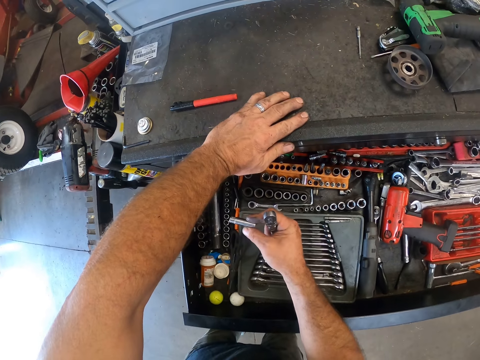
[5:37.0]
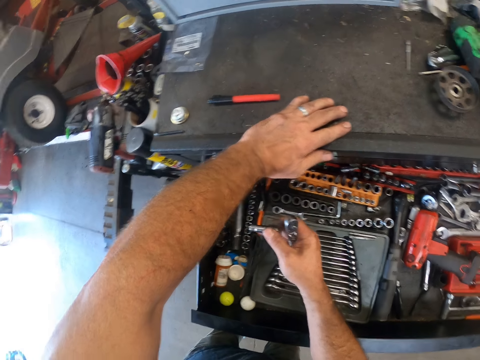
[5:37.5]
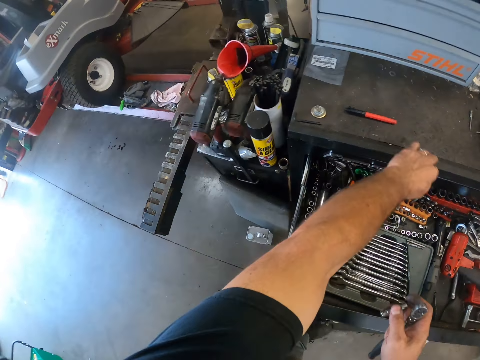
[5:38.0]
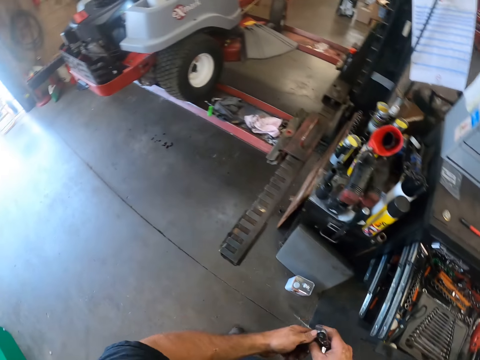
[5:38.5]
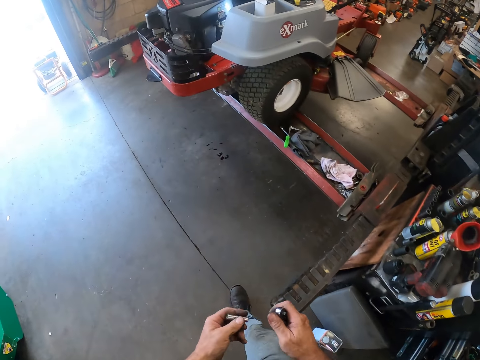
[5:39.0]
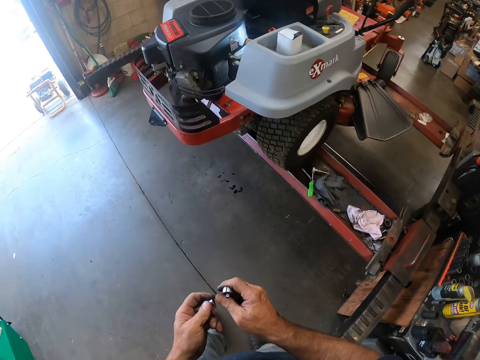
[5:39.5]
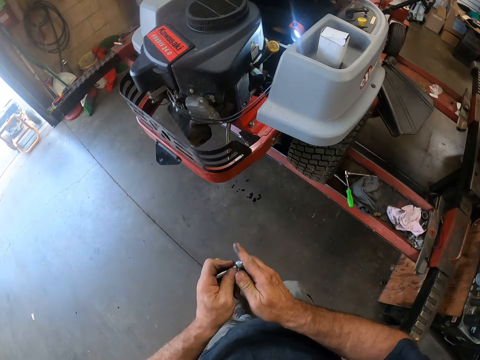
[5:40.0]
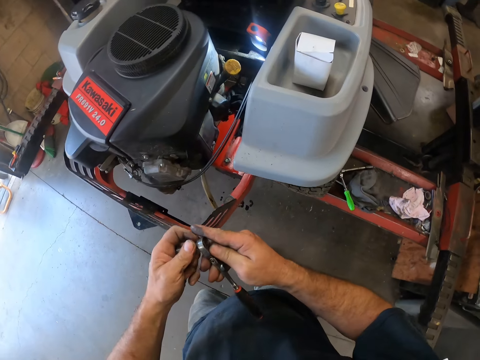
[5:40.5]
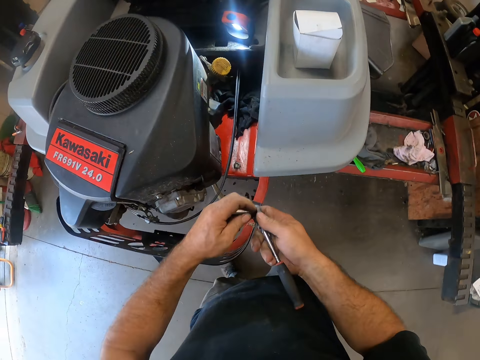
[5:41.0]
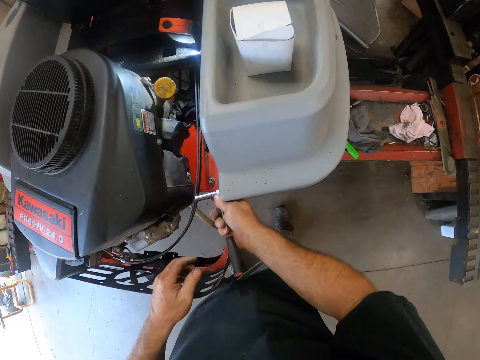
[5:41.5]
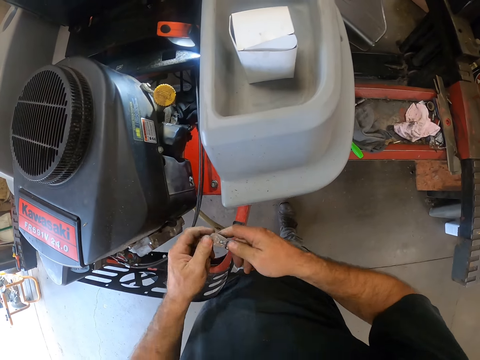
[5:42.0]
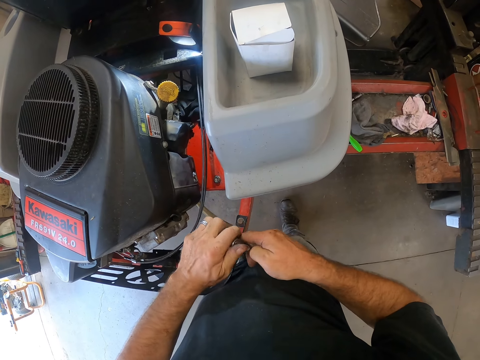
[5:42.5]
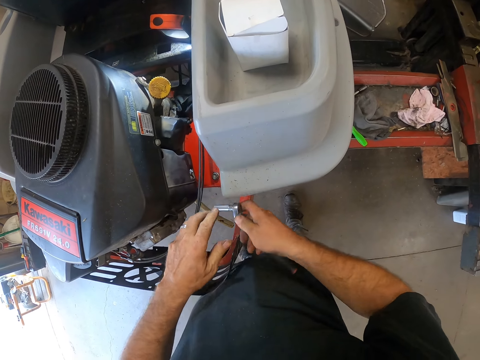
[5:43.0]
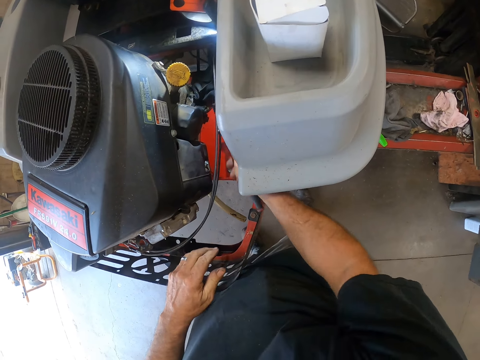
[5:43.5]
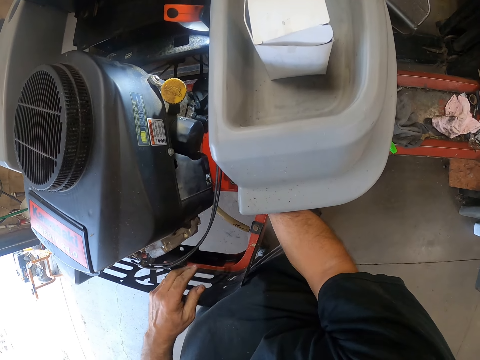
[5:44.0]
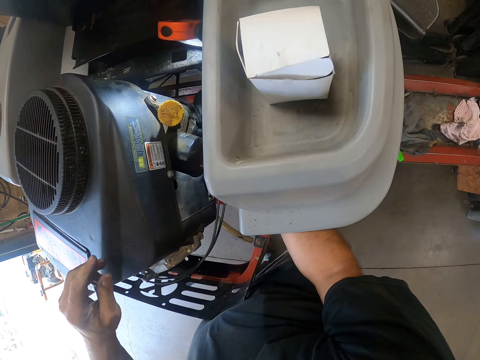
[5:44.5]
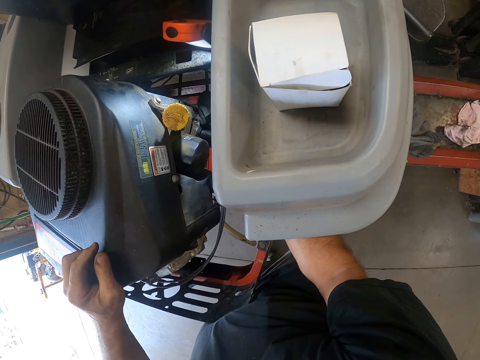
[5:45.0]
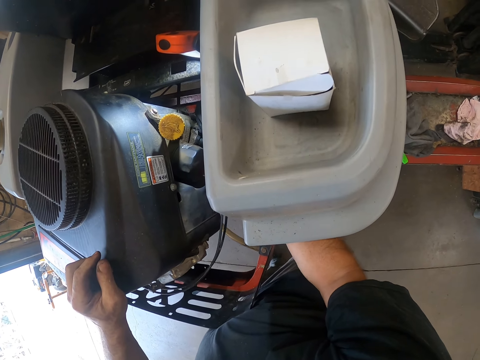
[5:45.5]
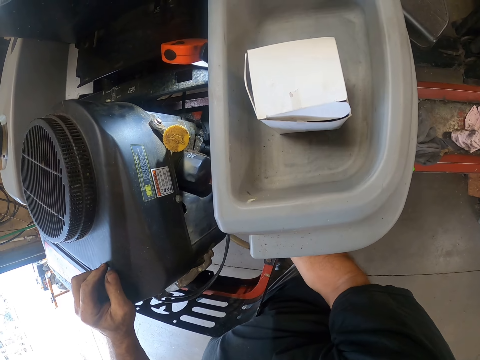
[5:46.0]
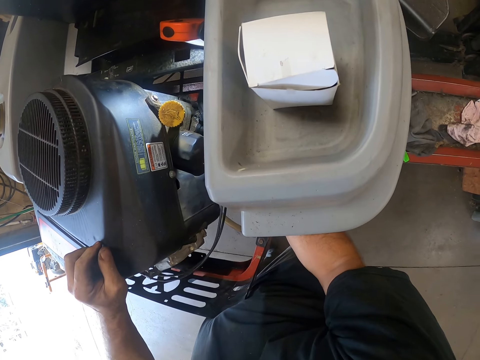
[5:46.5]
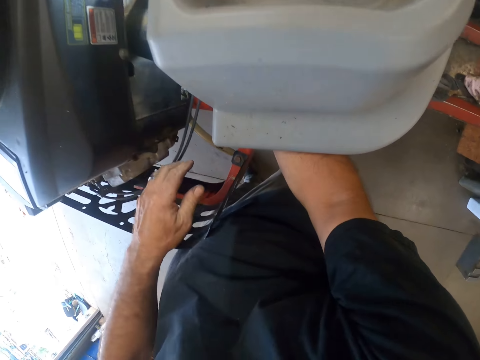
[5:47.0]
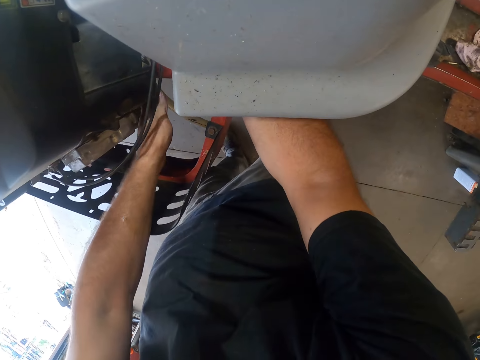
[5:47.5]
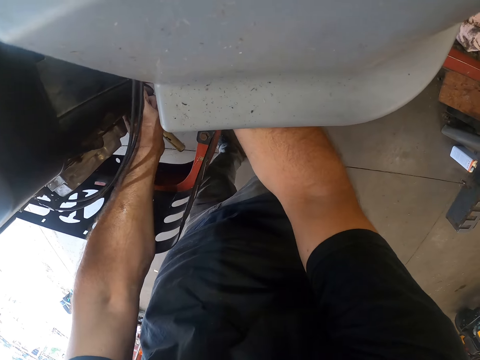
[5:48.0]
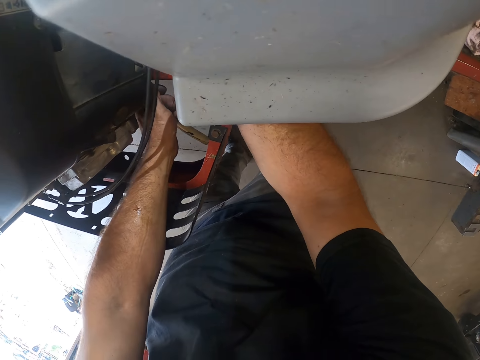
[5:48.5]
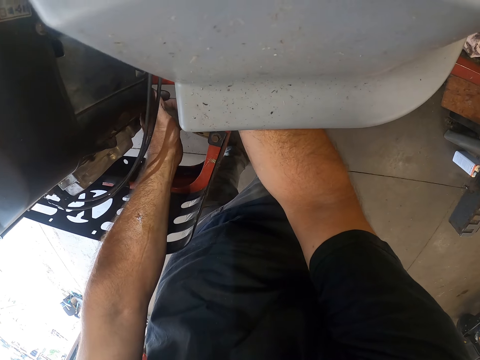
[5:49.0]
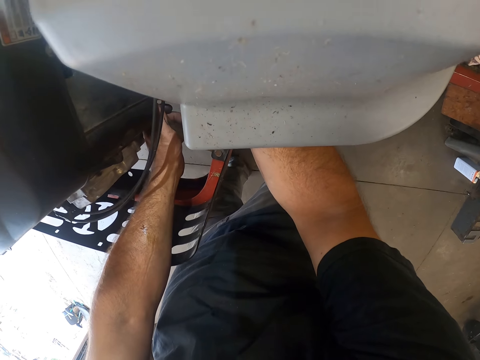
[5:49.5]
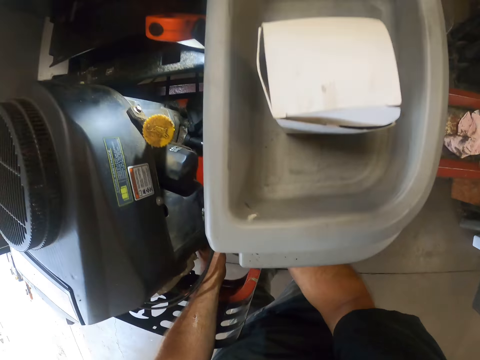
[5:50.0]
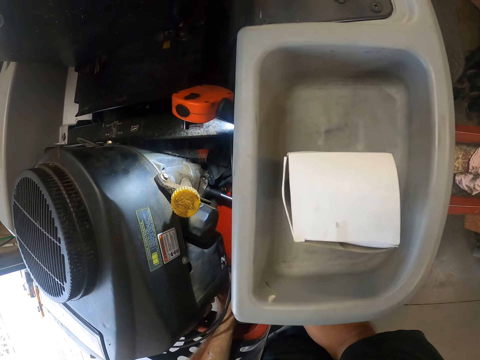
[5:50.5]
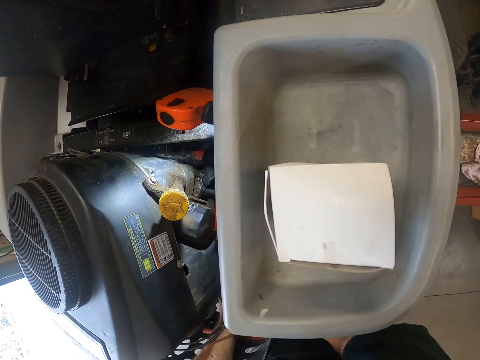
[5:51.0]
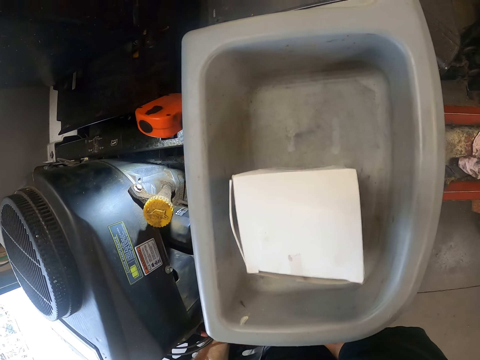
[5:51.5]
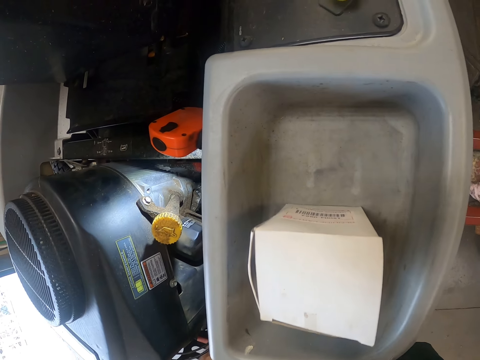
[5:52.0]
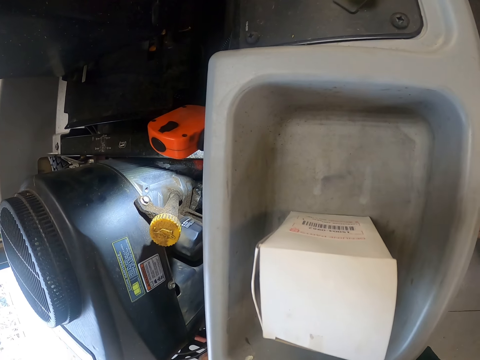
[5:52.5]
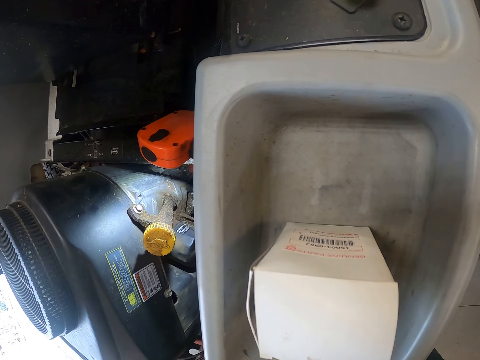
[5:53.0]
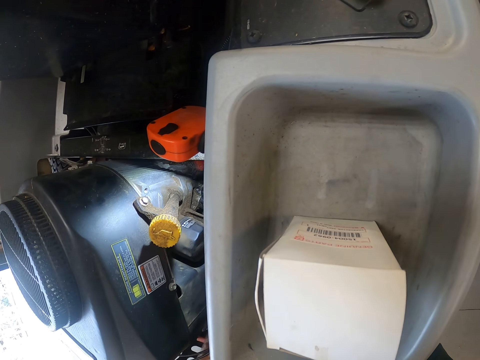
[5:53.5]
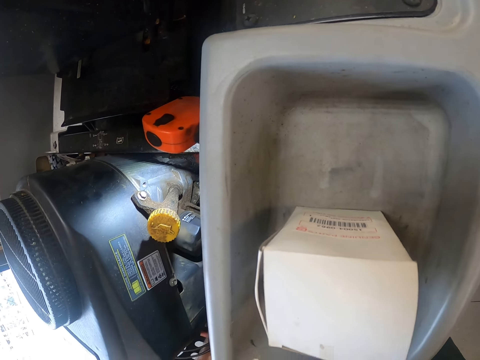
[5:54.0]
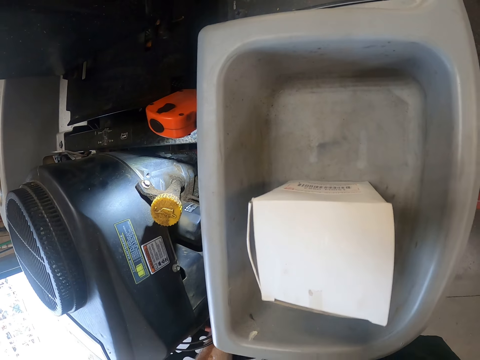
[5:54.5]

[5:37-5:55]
The camera wearer picks up a mechanical socket with his right hand. He walks back. He attaches the mechanical socket to the tap spanner or wrench. He places the wrench on the lawn mower. He loosens a bolt with the tap spanner. He holds the lawn mower. He holds the pipe. He looks around the lawn mower.

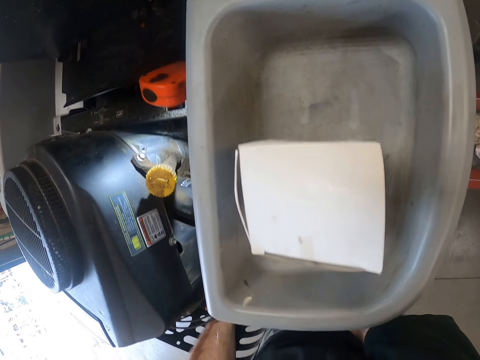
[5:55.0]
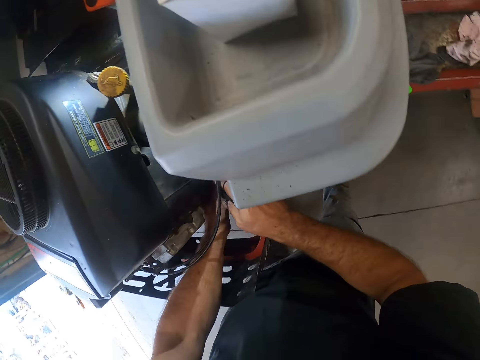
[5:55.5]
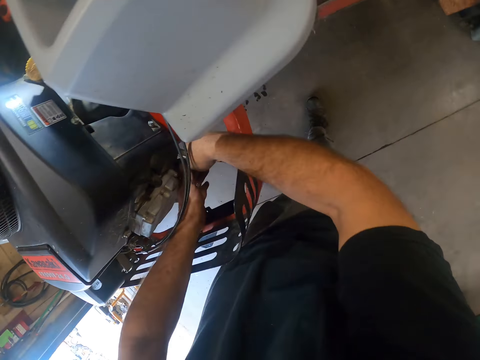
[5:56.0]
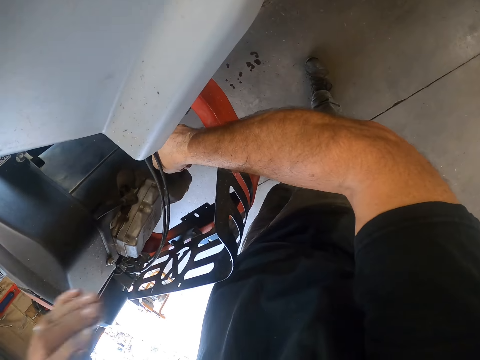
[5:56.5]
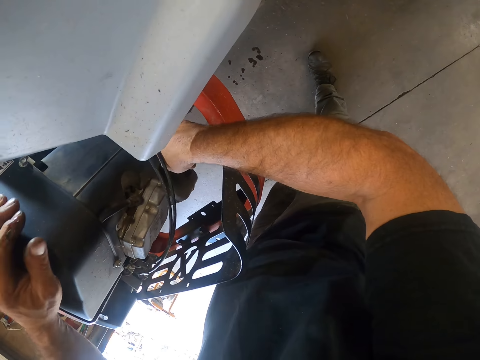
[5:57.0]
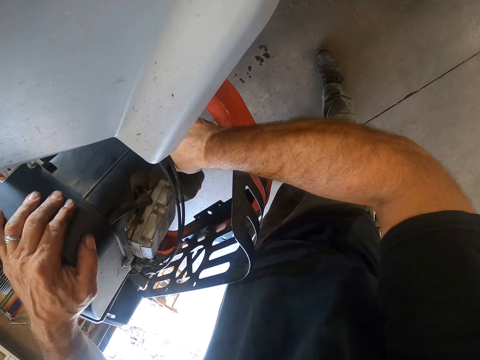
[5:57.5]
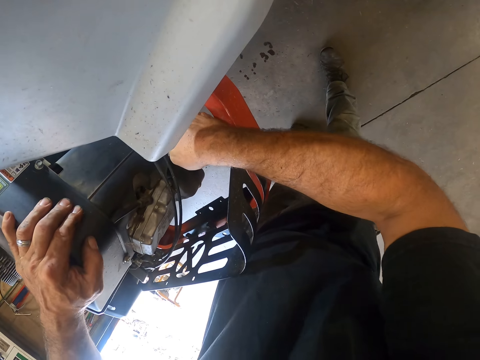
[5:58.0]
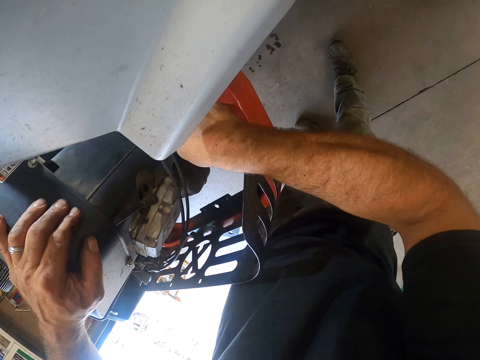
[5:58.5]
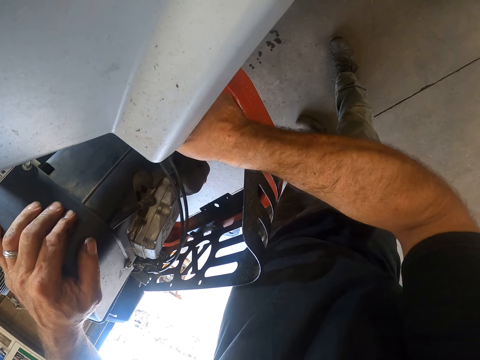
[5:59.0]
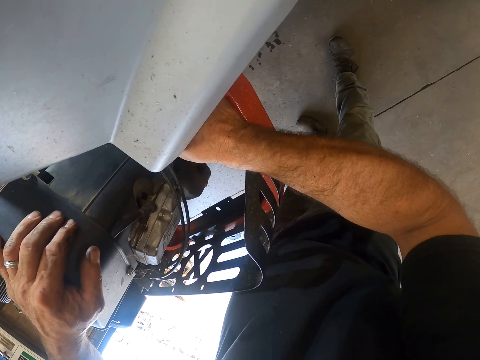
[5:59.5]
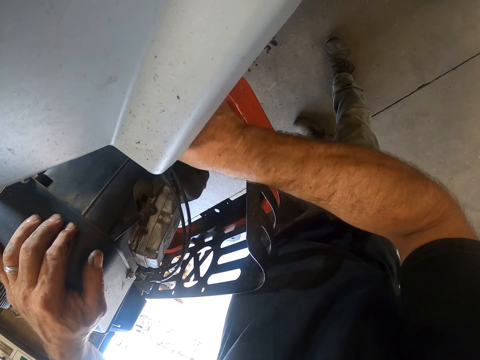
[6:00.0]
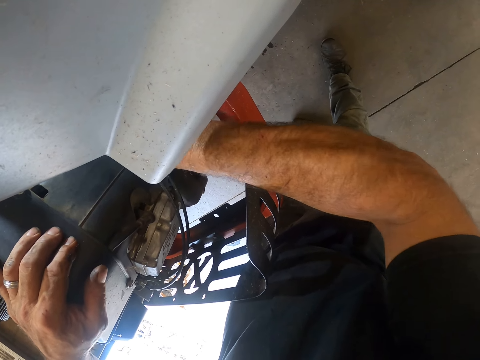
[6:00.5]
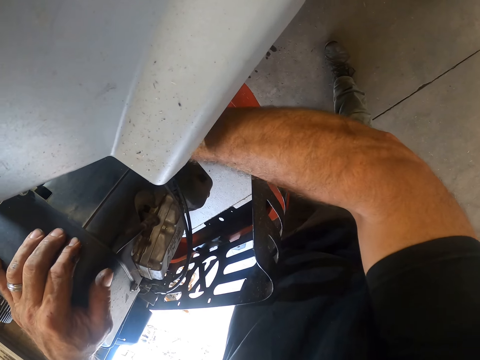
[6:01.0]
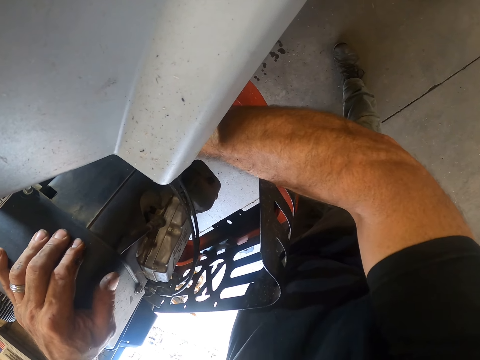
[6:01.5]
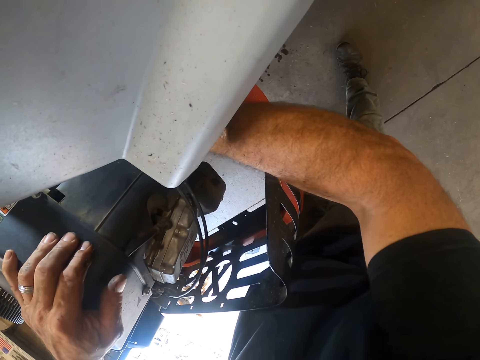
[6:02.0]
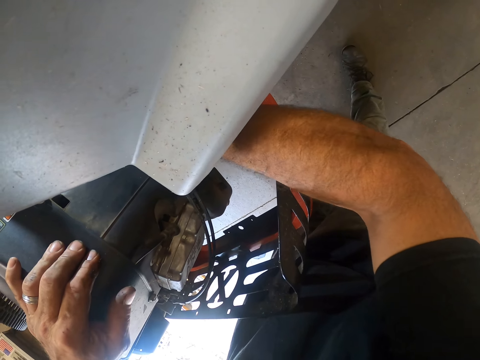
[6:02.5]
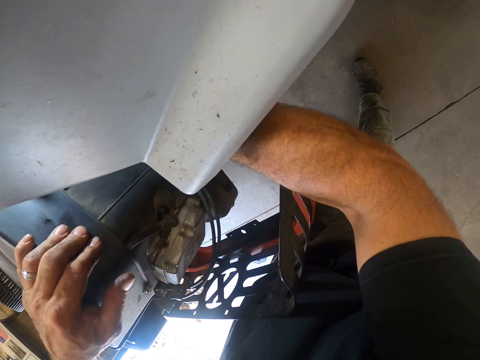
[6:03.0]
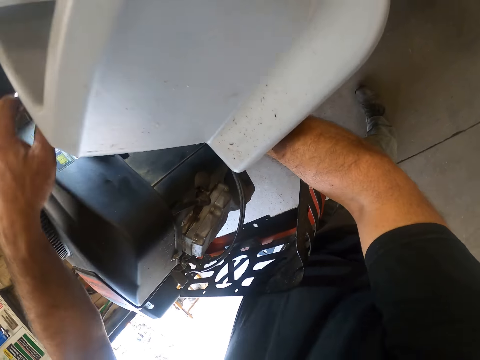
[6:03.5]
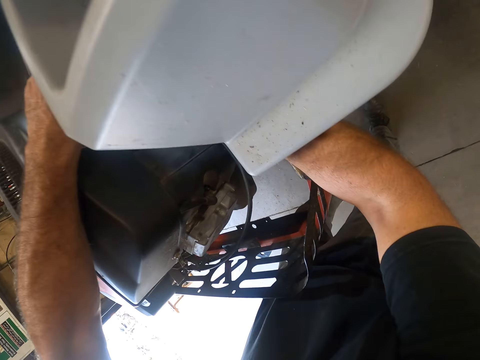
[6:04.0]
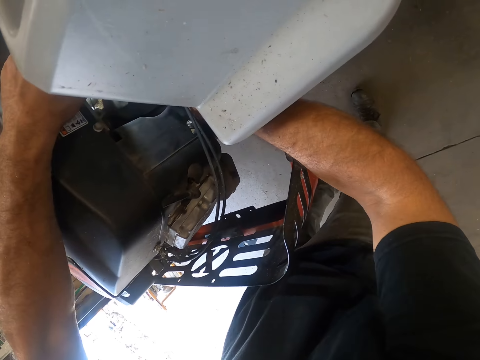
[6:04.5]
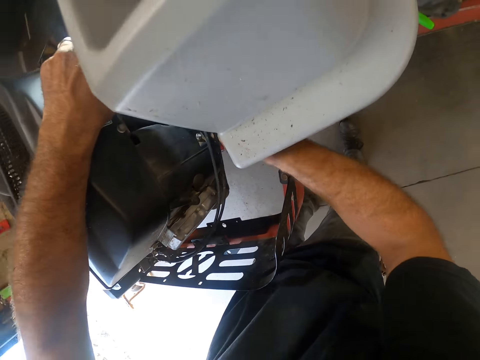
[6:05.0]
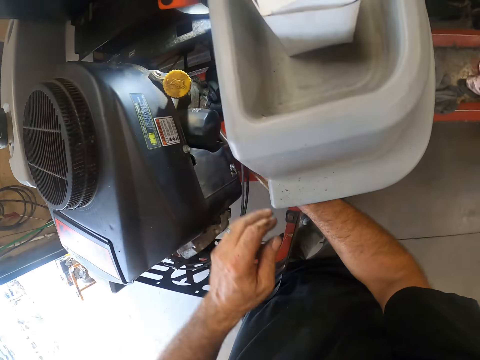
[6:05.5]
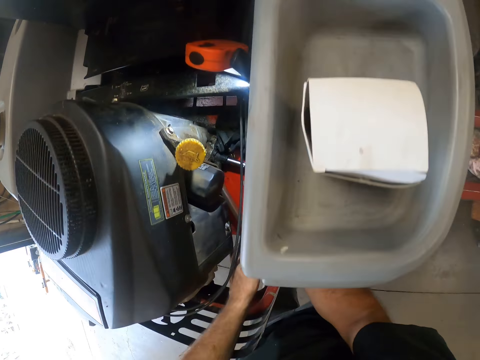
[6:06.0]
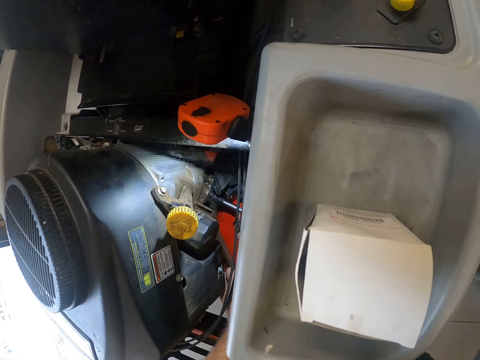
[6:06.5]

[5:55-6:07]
The camera wearer holds the lawn mower.
